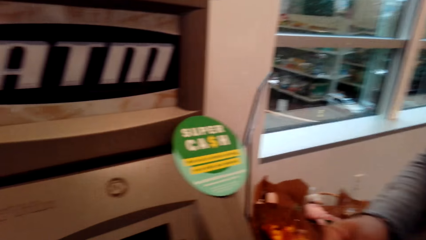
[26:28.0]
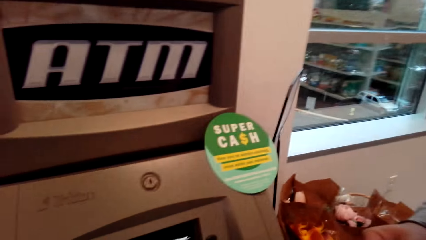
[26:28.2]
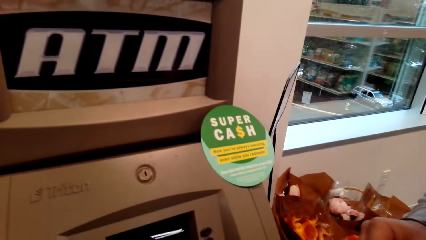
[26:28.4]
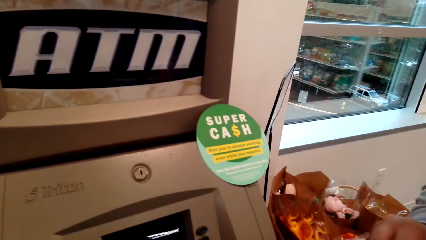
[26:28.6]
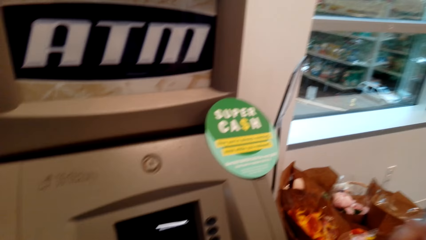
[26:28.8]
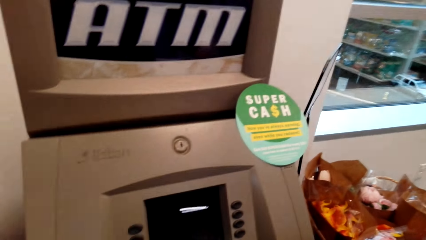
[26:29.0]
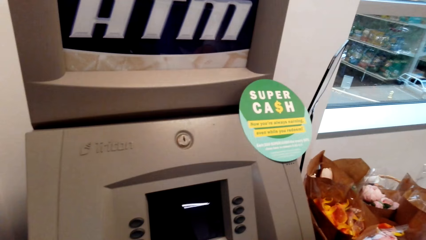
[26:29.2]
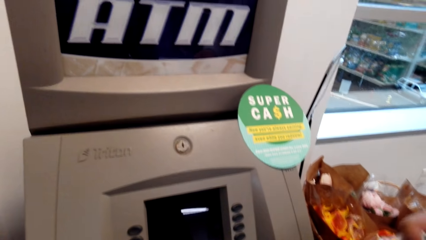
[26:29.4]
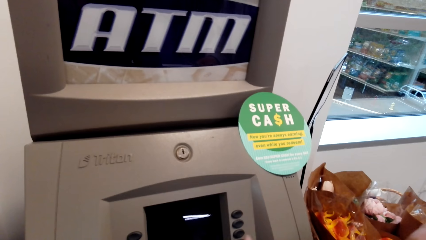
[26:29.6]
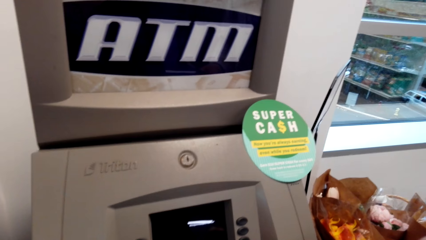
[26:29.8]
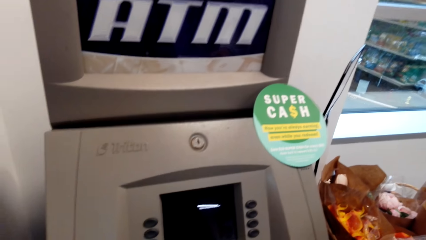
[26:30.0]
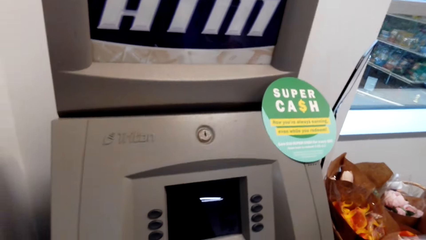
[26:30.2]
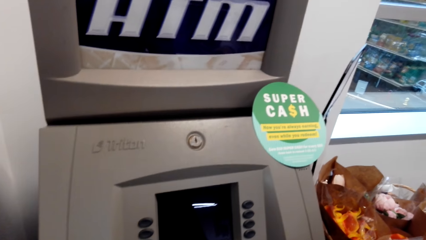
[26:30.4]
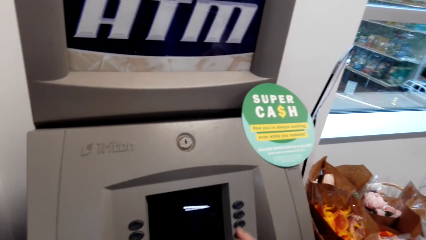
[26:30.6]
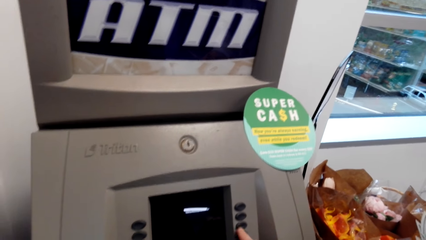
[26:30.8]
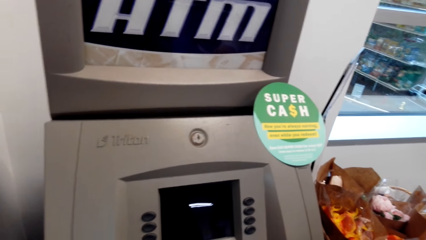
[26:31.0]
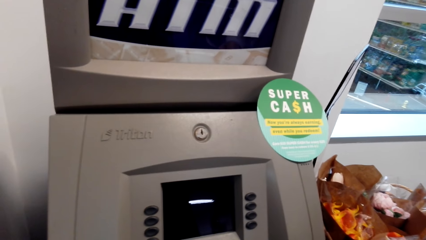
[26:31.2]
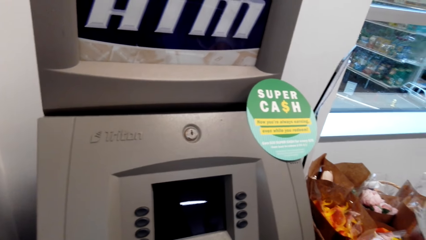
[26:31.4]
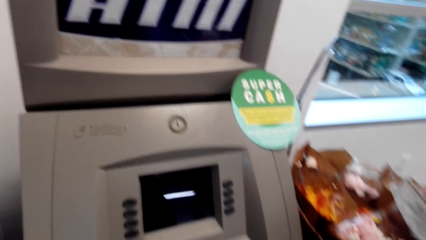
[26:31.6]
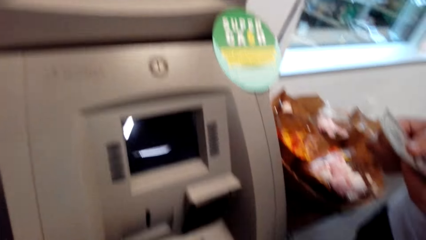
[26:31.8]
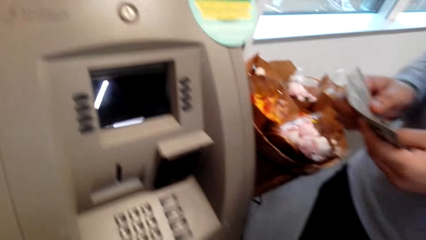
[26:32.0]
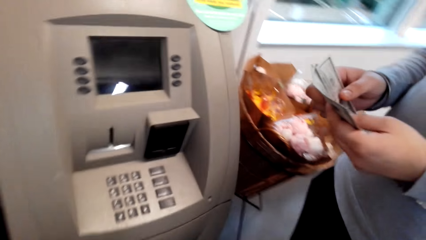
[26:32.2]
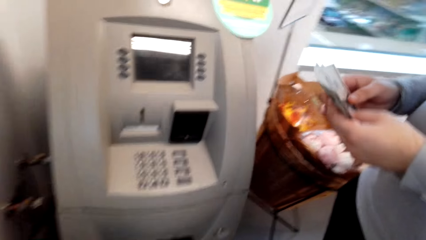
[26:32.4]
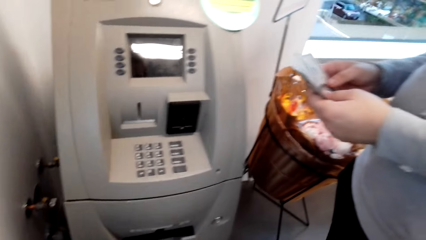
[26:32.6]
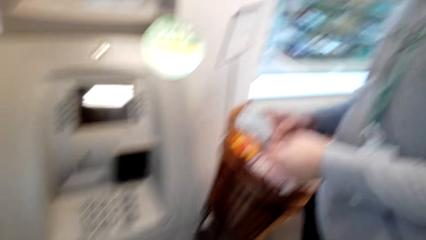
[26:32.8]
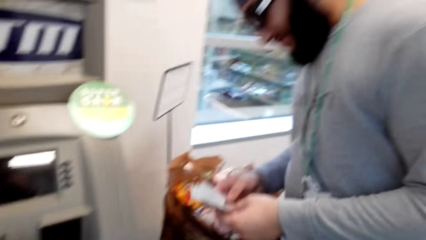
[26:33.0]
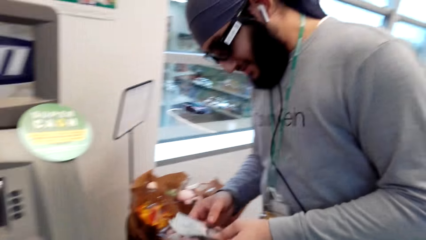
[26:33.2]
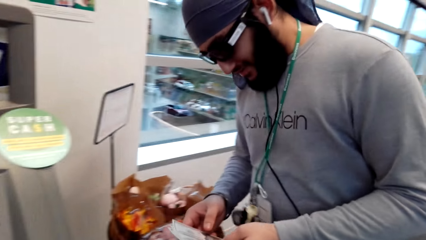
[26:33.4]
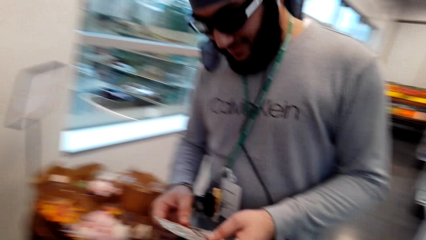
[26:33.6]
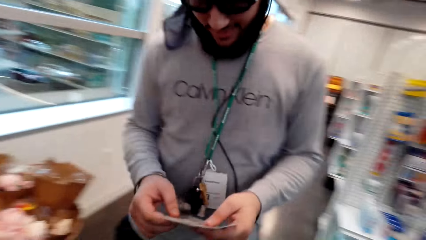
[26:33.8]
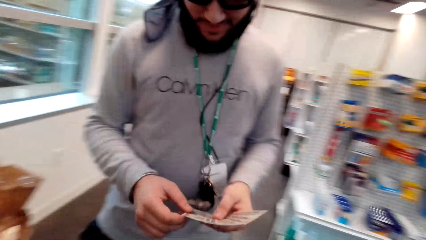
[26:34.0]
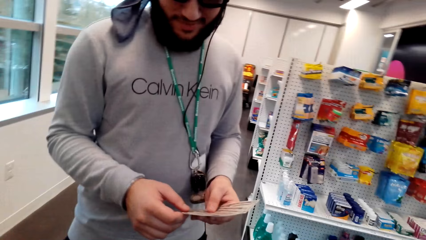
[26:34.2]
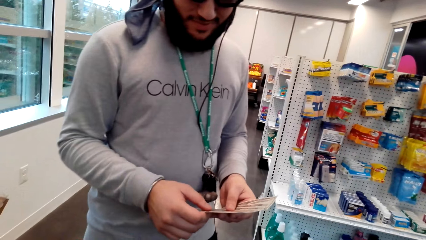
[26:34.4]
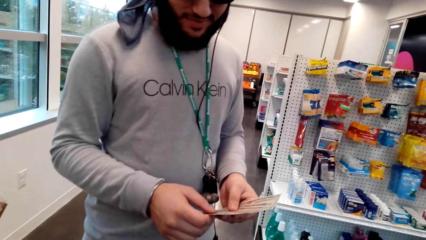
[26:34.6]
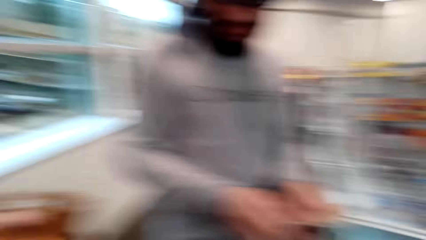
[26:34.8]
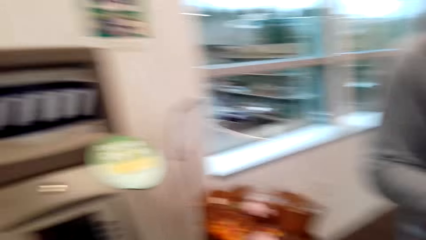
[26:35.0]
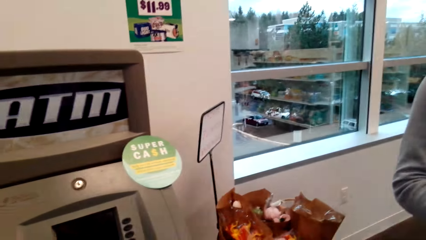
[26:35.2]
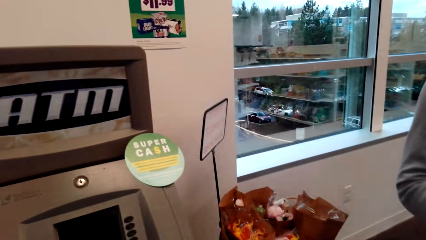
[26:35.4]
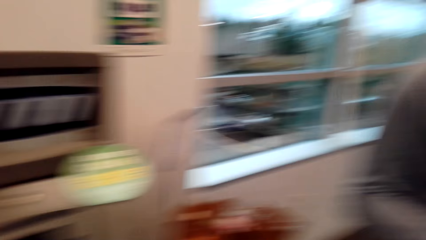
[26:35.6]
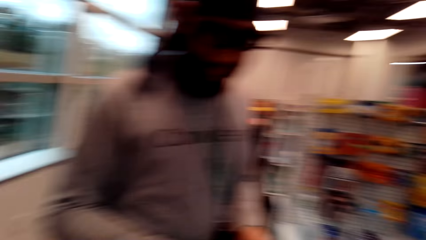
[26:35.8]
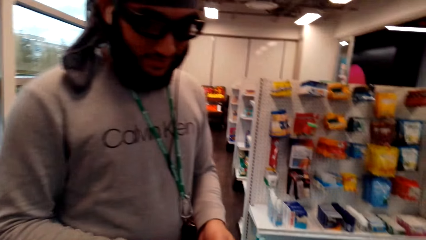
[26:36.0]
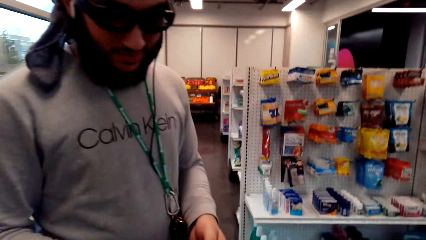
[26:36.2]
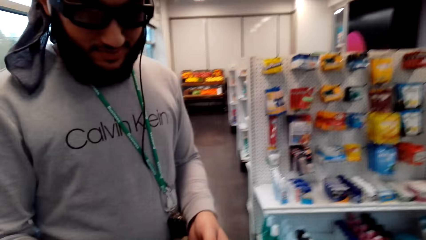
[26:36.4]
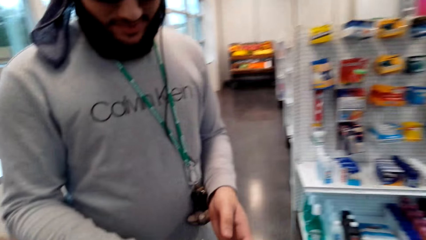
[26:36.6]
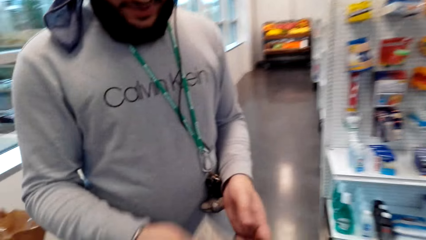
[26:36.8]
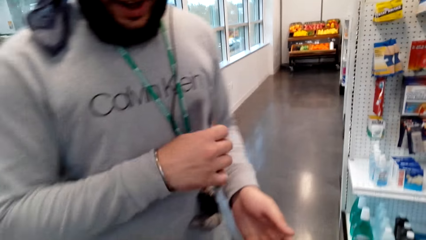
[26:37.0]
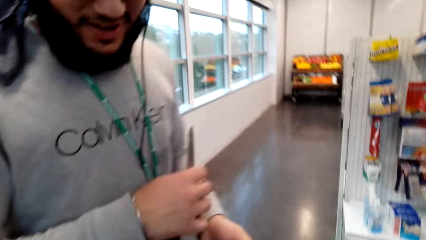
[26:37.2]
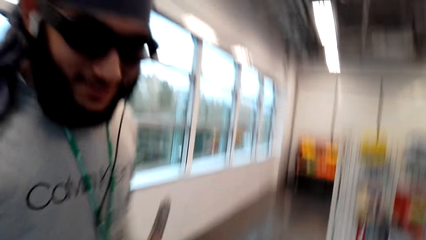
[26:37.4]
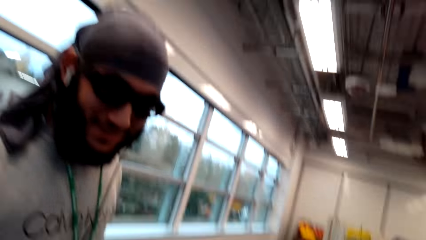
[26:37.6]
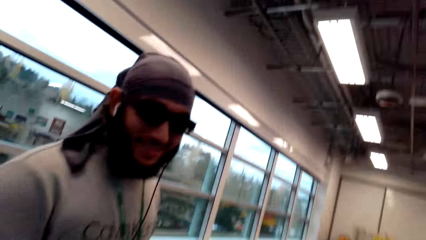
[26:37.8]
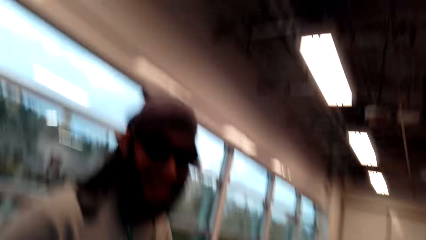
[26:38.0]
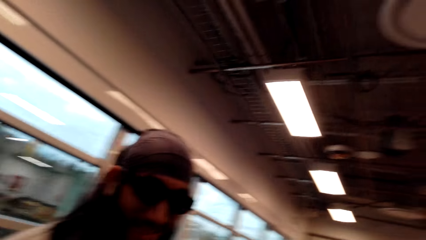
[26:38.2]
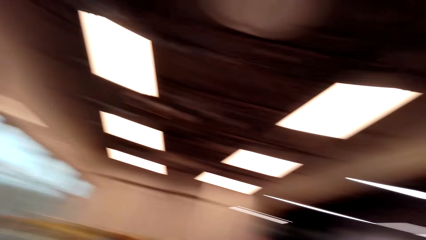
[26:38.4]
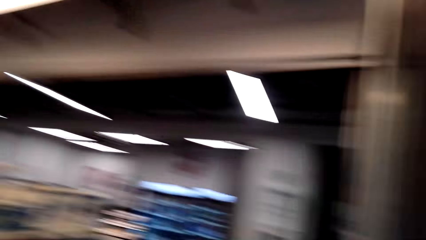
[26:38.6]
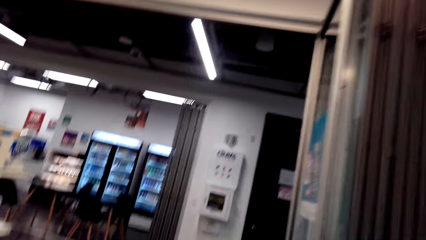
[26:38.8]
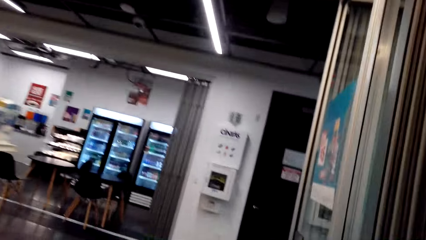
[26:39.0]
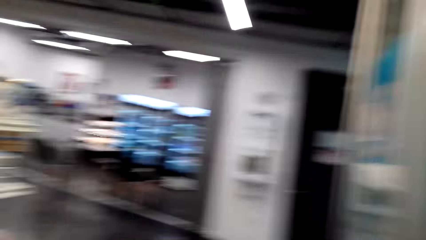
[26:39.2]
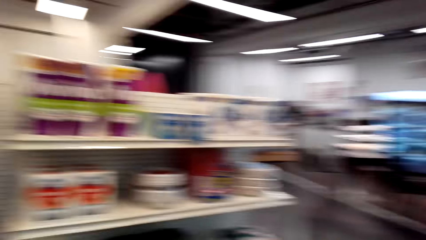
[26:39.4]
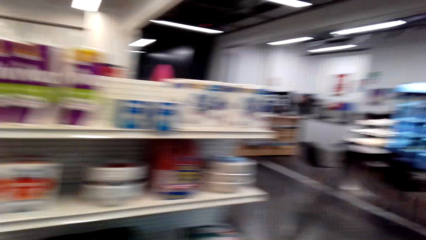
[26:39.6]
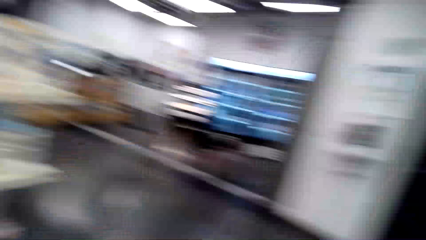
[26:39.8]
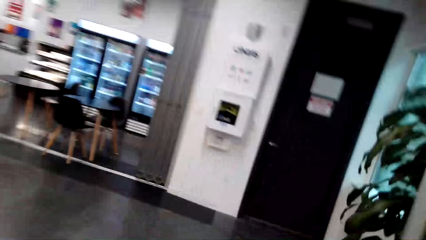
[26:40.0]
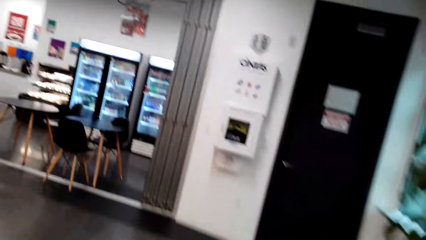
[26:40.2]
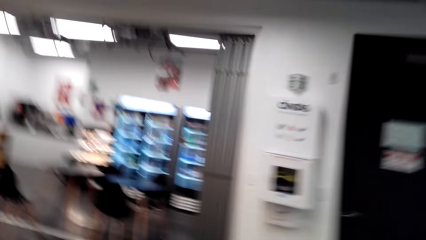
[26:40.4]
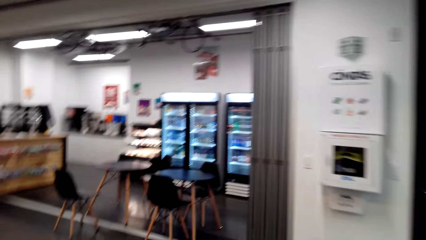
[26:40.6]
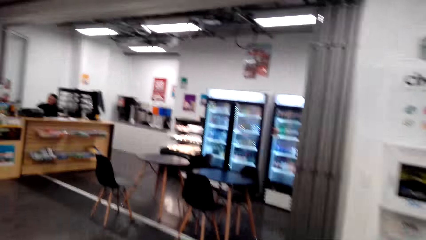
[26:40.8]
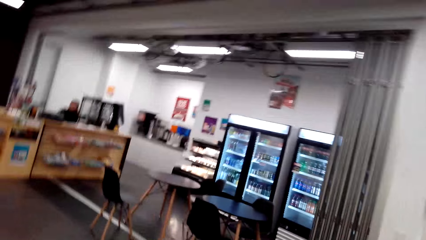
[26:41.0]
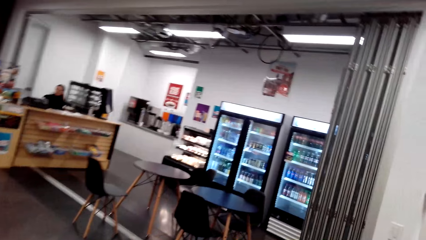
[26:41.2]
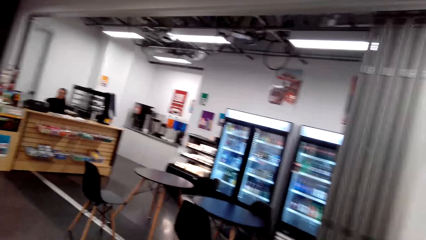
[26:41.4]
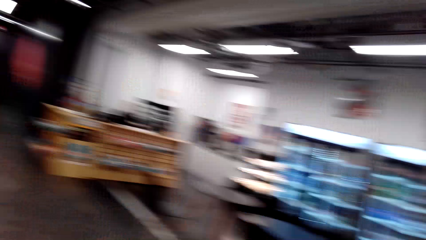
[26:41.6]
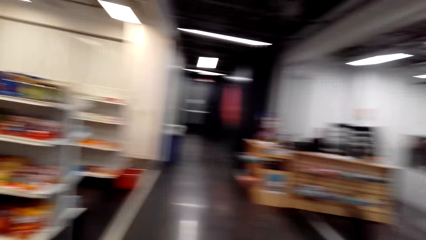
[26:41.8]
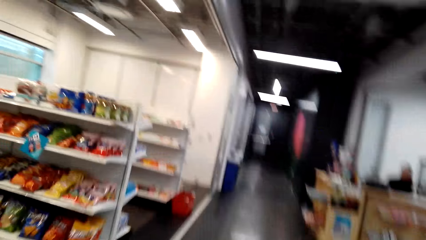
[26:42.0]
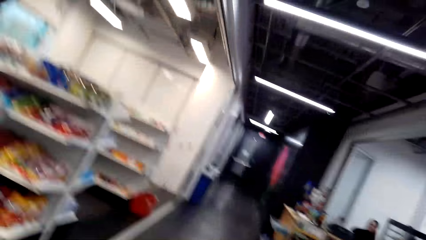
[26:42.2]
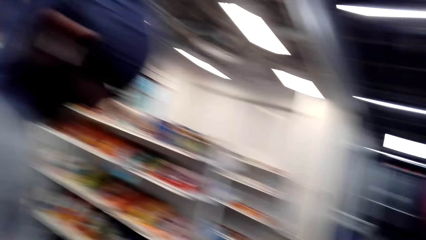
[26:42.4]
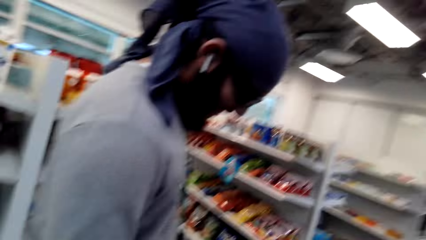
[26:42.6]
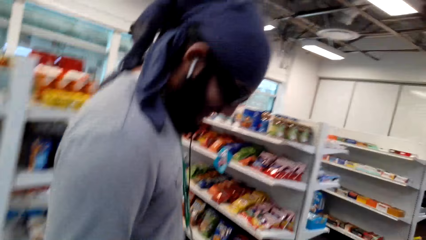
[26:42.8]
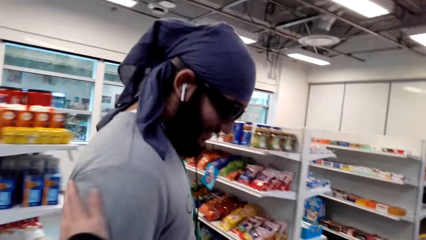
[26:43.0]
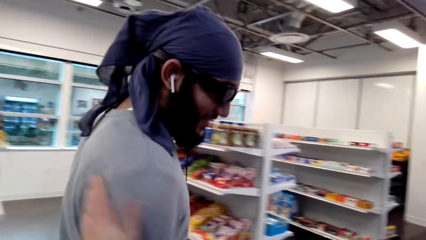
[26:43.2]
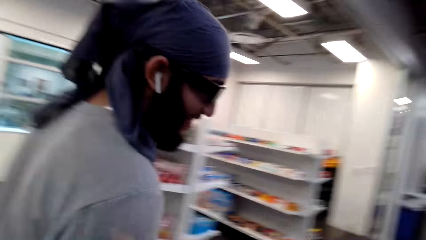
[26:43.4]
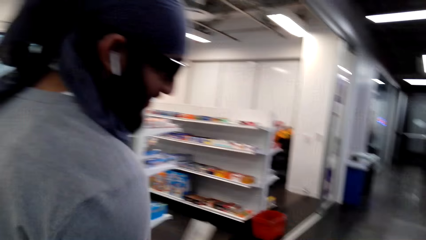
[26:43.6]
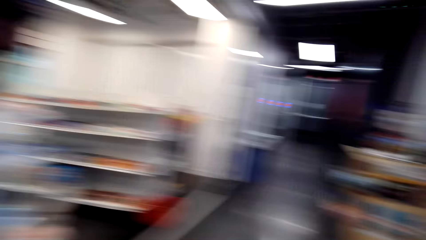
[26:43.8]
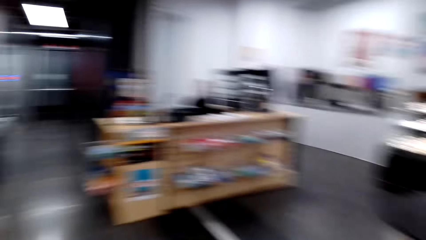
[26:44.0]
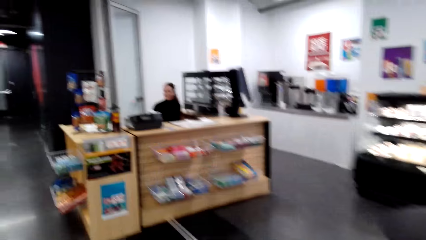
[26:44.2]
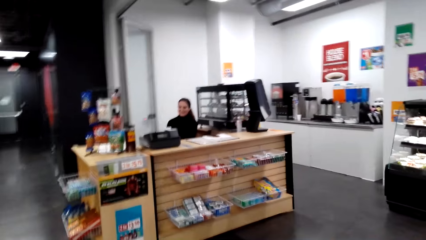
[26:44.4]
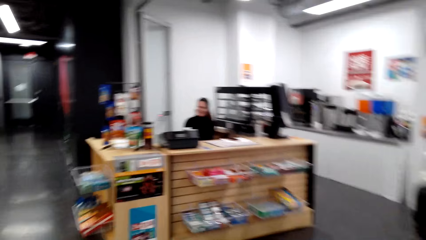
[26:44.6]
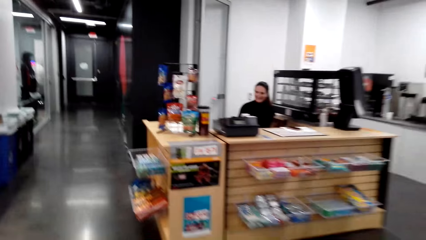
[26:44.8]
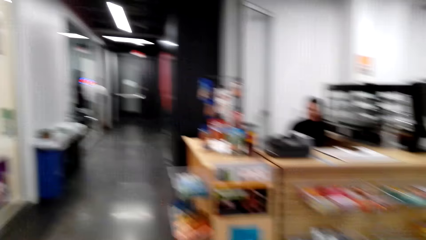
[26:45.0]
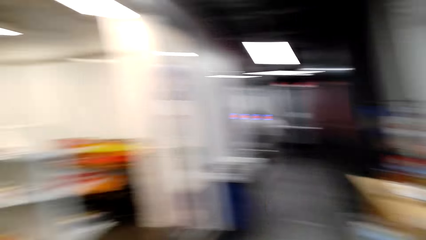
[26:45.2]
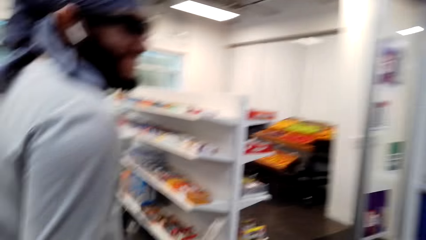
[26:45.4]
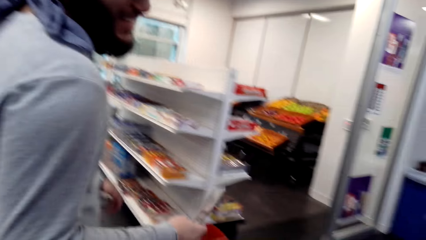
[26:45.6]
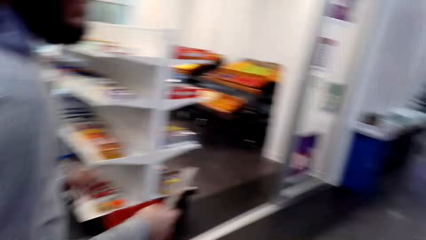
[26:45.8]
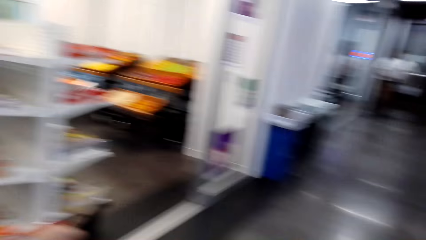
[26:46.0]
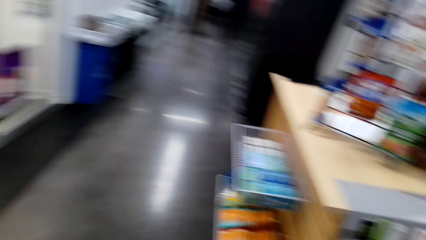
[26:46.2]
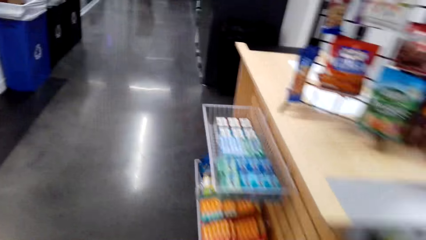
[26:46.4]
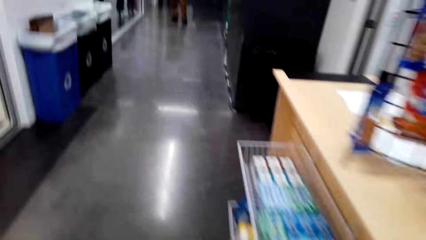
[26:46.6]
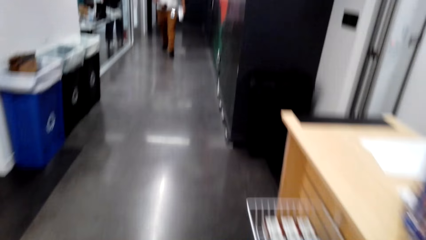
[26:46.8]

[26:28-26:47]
A person counts the money. The camera wearer talks to another person. They walk across the store. They talk to the first person. They walk around.
